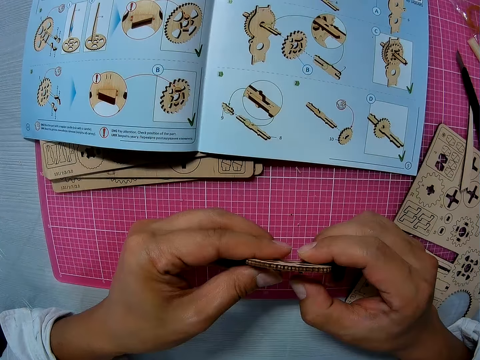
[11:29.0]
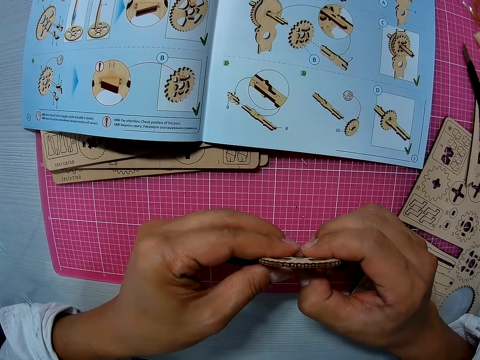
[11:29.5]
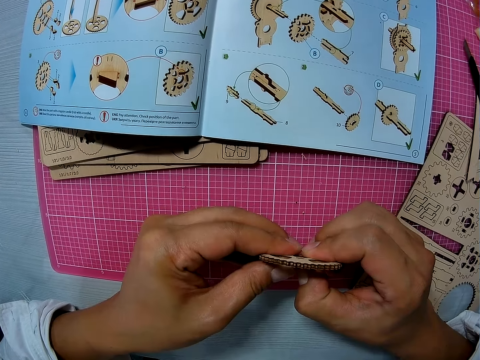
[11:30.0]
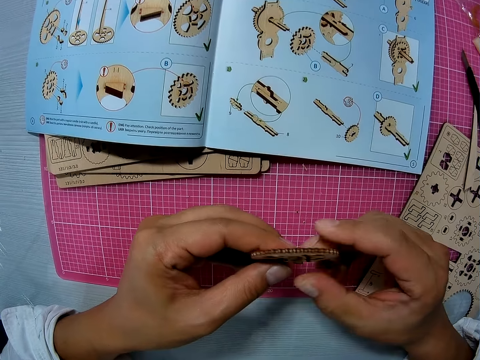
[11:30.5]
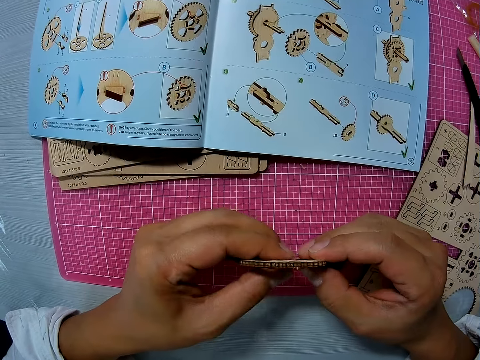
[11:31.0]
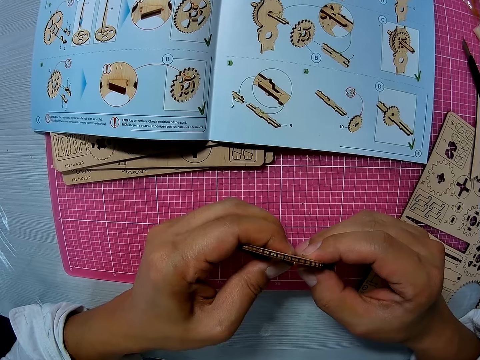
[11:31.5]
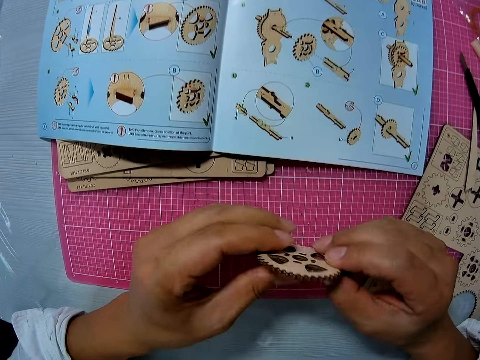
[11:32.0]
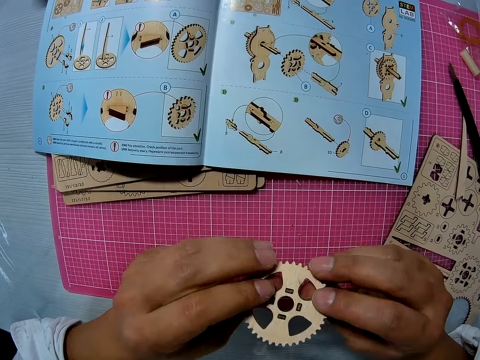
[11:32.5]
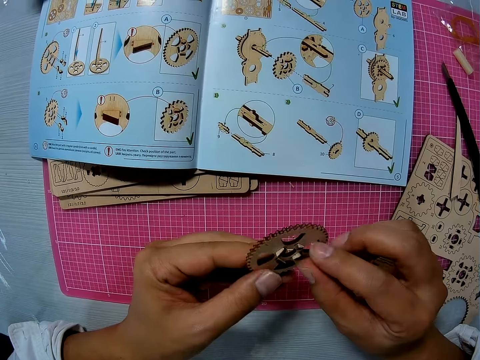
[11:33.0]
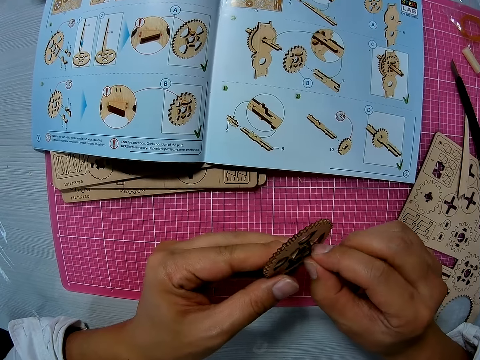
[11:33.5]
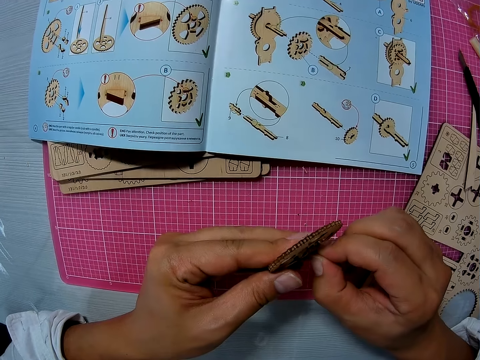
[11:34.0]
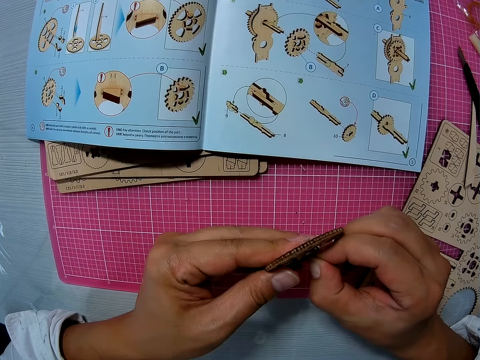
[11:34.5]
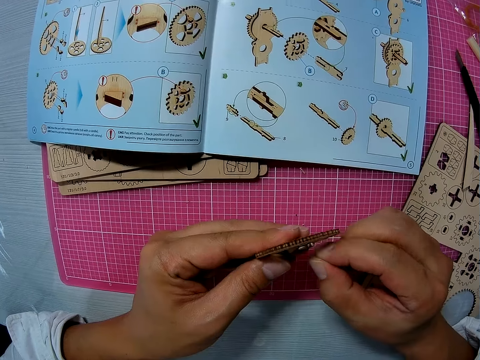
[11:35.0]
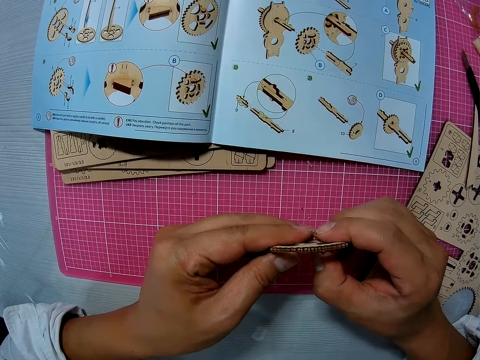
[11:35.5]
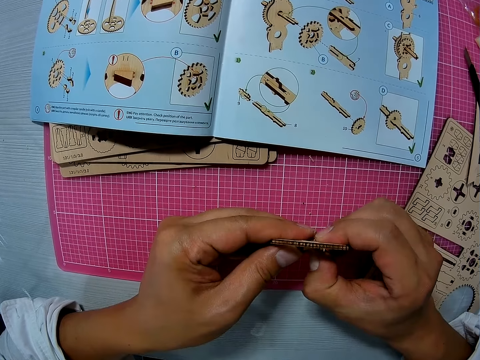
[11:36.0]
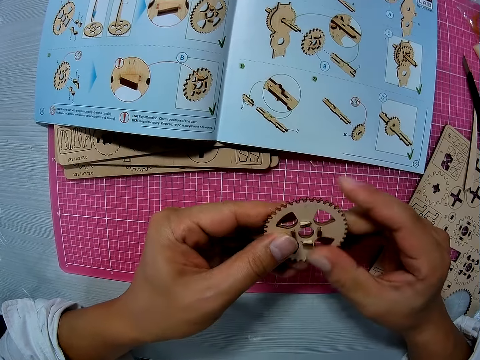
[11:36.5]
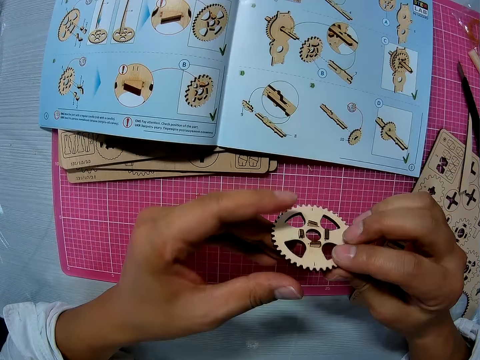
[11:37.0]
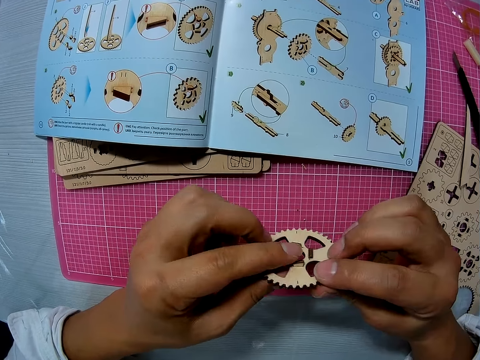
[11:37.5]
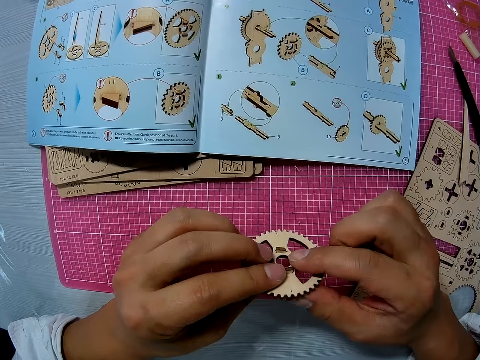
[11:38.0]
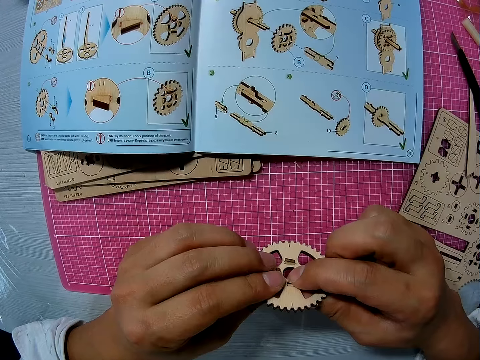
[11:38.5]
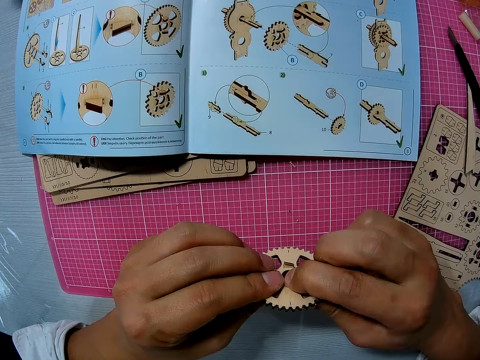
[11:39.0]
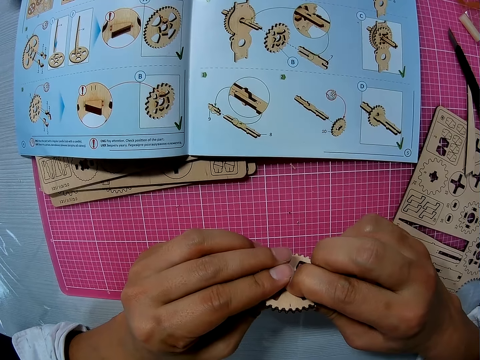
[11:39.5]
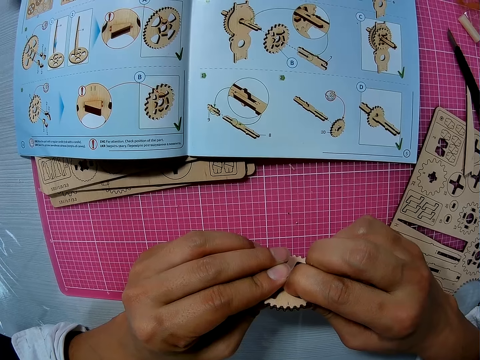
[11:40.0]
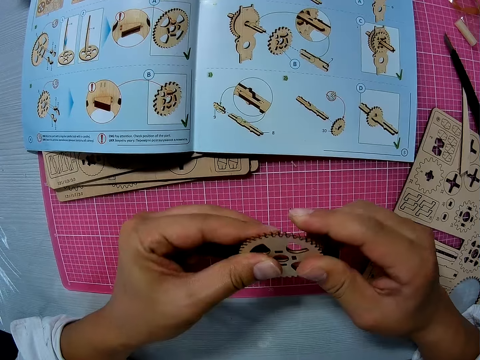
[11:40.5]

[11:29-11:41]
The camera wearer inserts the tiny piece into the wooden mechanical piece or gear model. They turn the gear model. They fix a craft material on the gear model and turn the gear model. They fix a gear model material on the gear model. They turn the gear model.

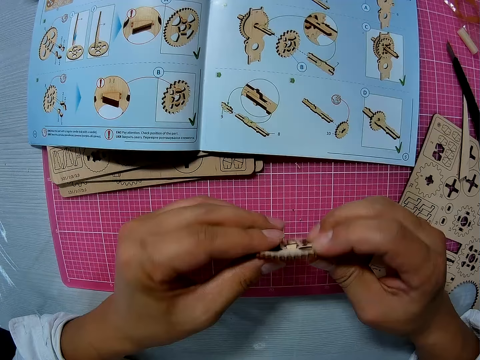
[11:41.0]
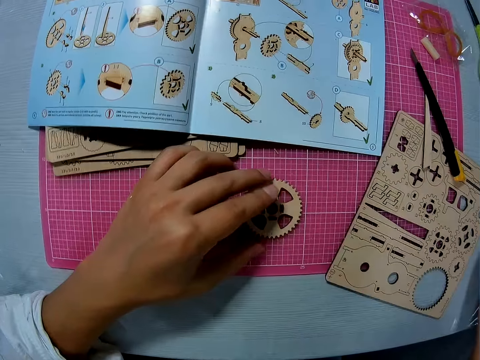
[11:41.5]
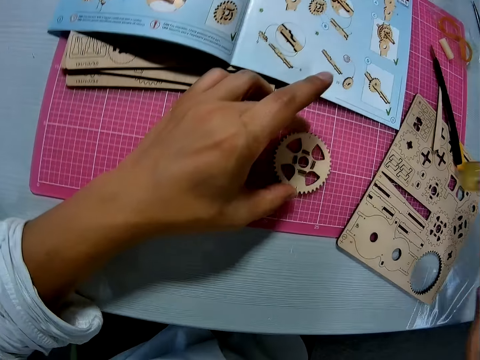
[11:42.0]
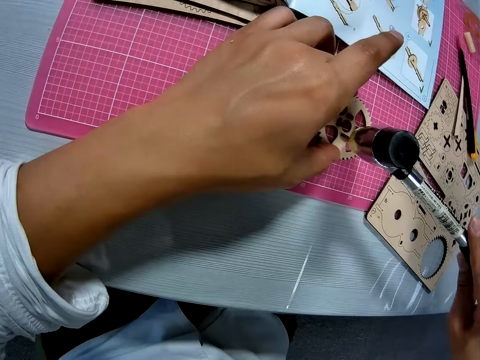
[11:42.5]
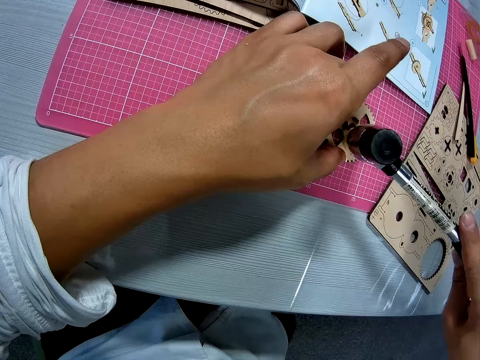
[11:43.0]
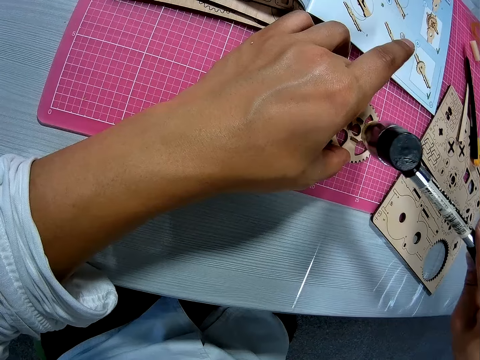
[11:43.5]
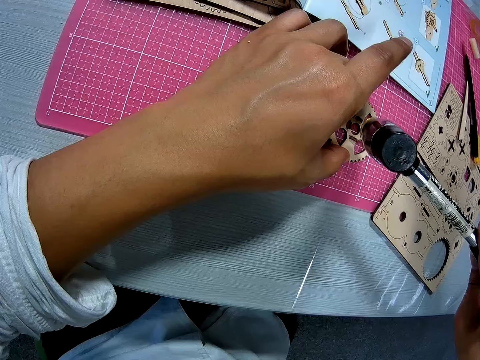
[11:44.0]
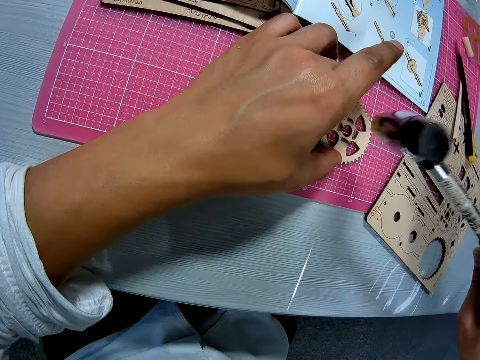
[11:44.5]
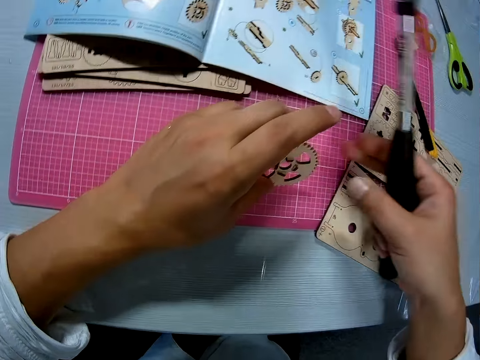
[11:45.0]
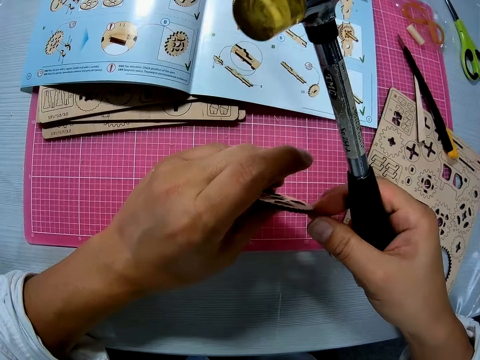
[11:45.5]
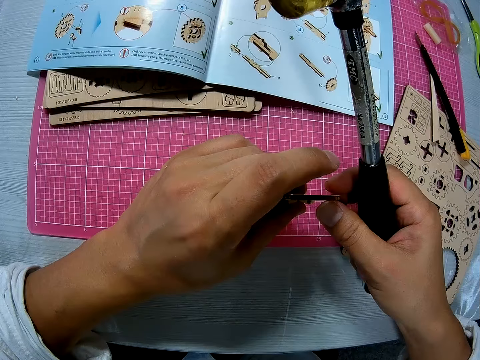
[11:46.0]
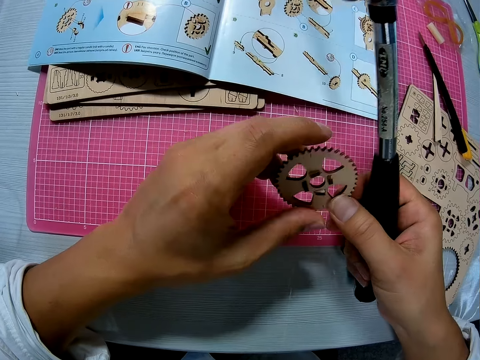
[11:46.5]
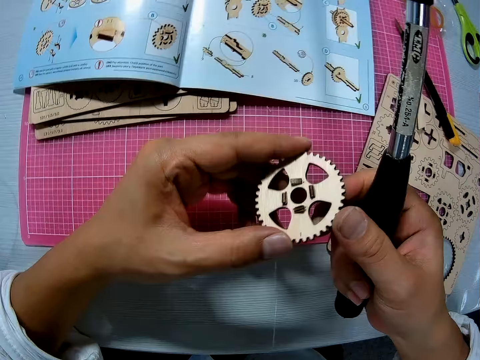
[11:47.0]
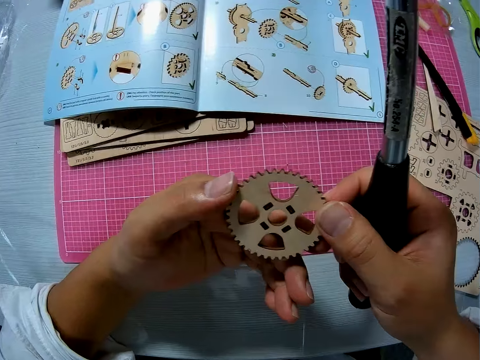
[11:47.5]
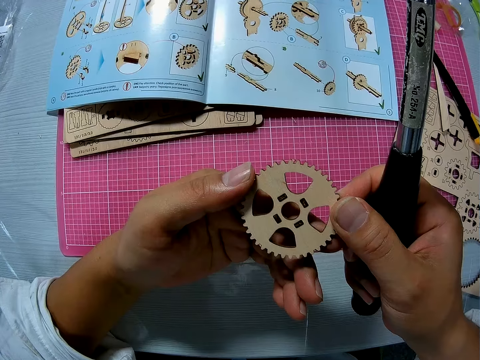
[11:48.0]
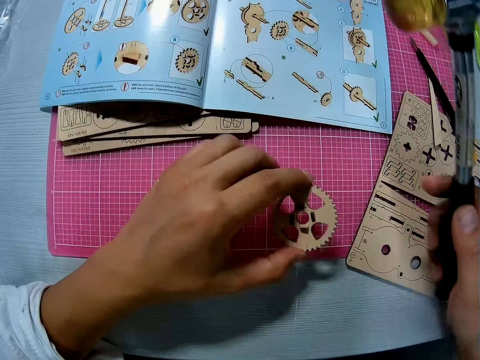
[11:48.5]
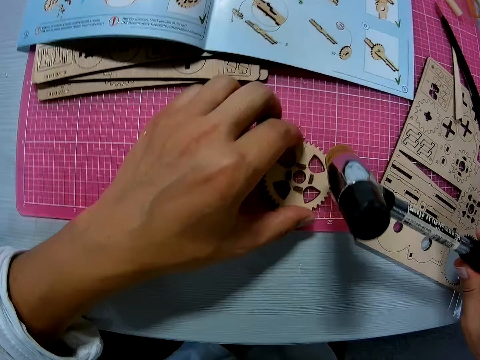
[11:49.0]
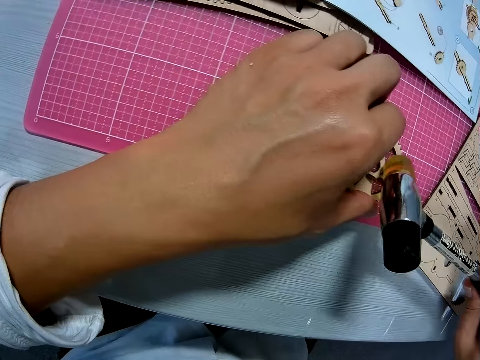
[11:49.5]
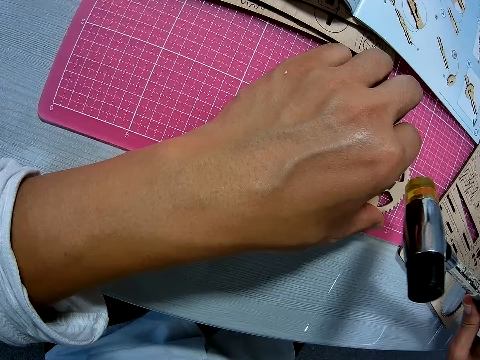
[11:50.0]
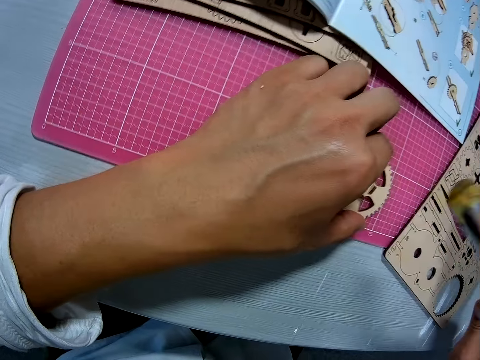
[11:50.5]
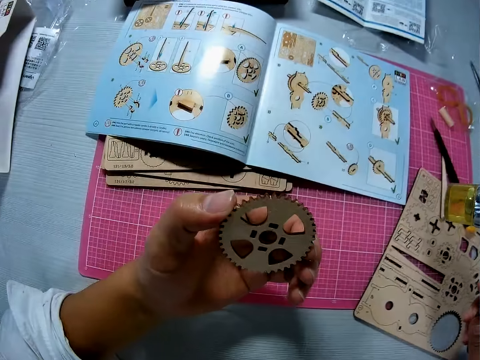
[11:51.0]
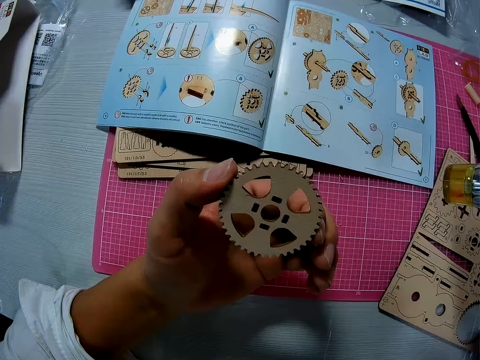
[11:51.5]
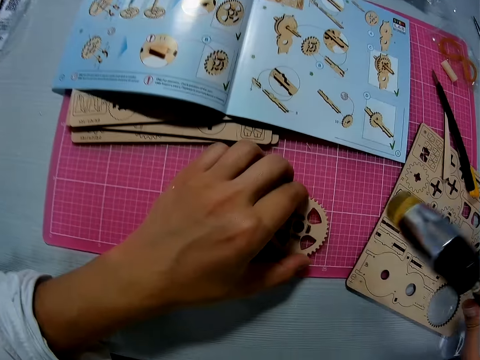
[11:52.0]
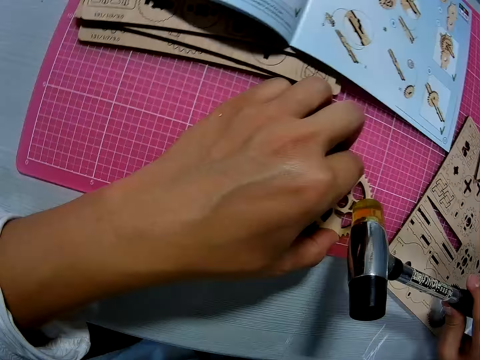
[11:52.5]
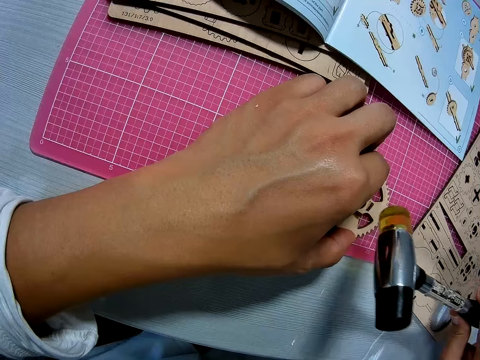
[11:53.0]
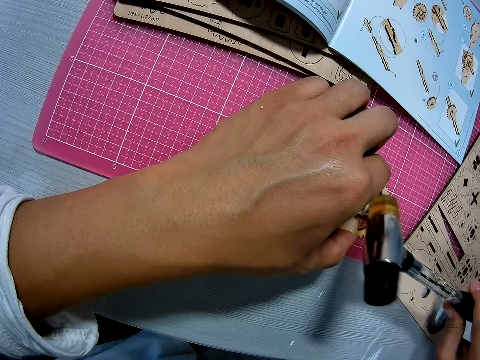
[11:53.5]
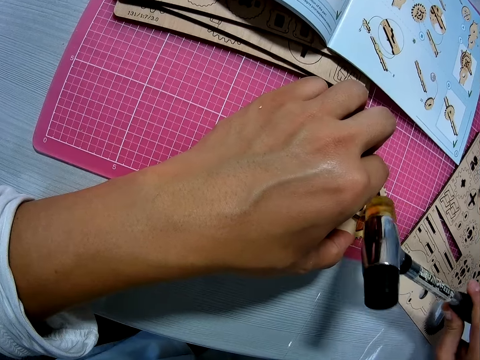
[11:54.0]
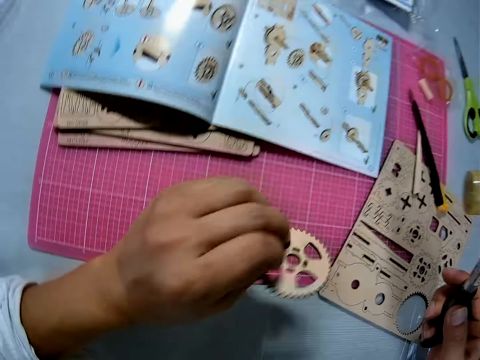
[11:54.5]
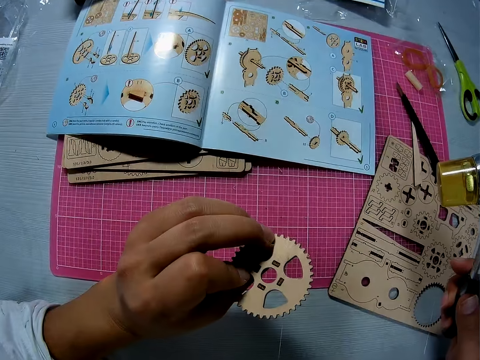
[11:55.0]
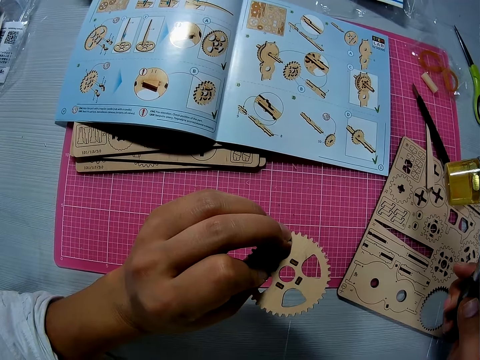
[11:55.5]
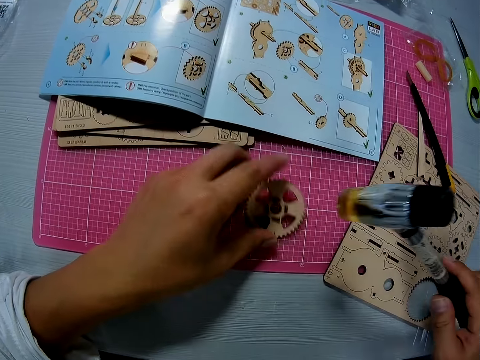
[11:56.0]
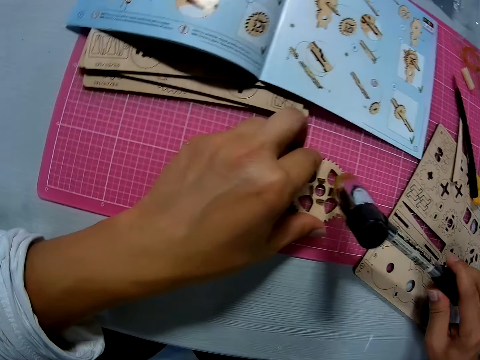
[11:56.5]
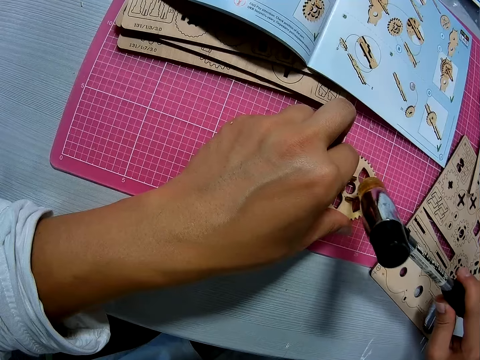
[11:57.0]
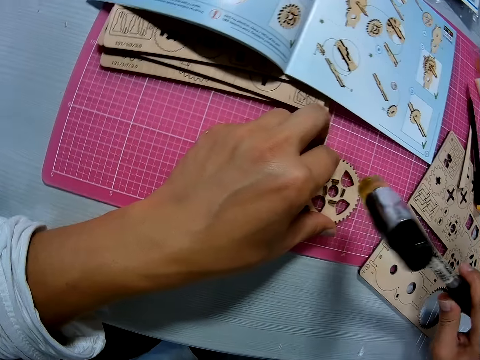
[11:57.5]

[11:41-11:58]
The camera wearer drops the wooden mechanical piece or gear model on the sheet. He picks up a soft hammer. He hits the hammer on the wooden mechanical piece. He holds the wooden mechanical piece with his hands. He examines the gear model and turns the gear model. He drops the gear model. He hits the hammer on the wooden mechanical piece. He turns the gear model. He raises the wooden mechanical piece with his left hand. He drops the gear model. He hits the hammer on the wooden mechanical piece. He examines the gear model. He raises the wooden mechanical piece with his left hand. He drops the gear model. He hits the hammer on the wooden mechanical piece.
